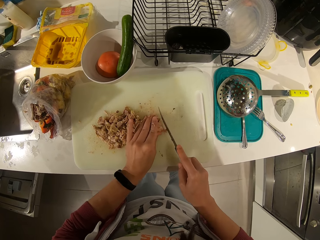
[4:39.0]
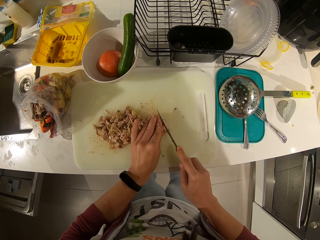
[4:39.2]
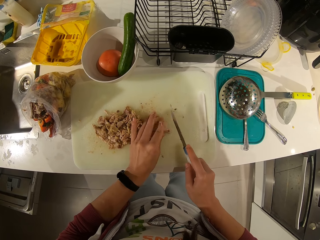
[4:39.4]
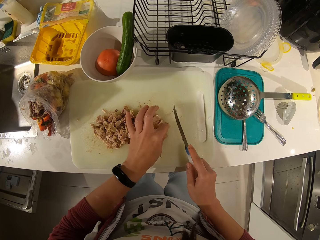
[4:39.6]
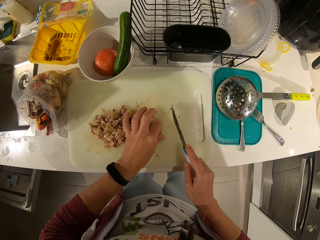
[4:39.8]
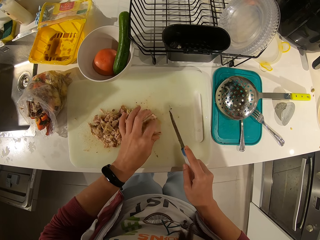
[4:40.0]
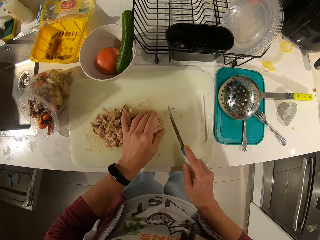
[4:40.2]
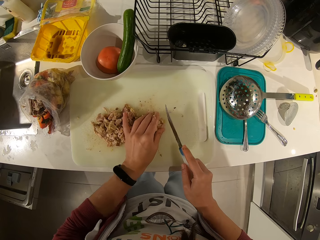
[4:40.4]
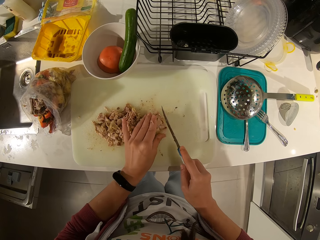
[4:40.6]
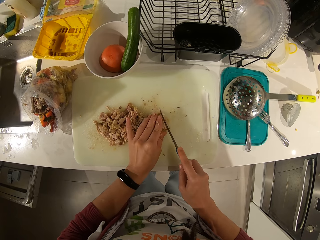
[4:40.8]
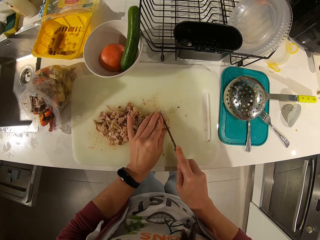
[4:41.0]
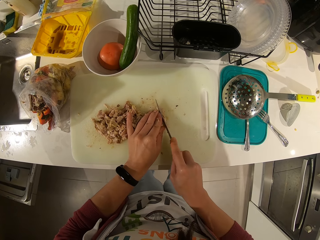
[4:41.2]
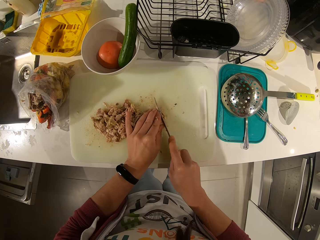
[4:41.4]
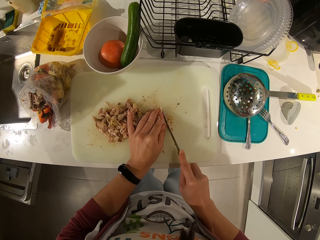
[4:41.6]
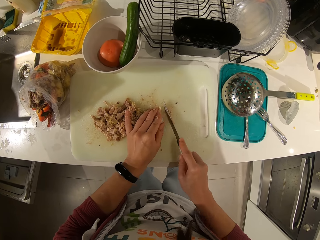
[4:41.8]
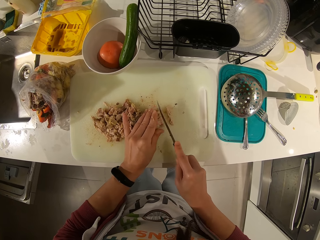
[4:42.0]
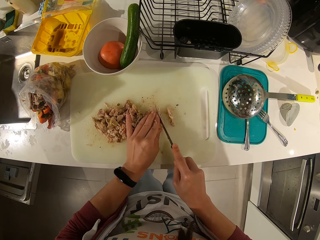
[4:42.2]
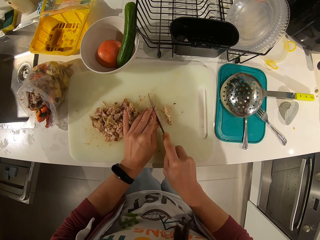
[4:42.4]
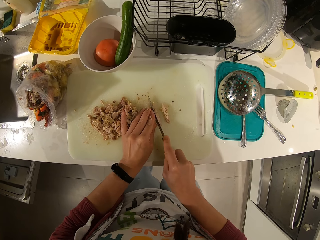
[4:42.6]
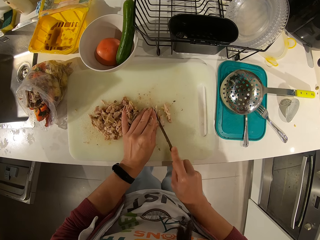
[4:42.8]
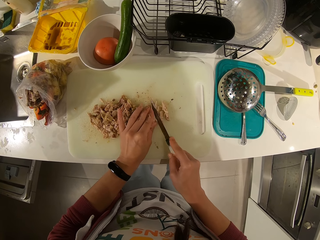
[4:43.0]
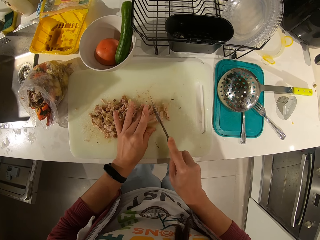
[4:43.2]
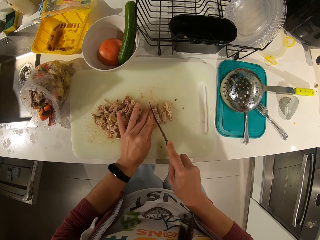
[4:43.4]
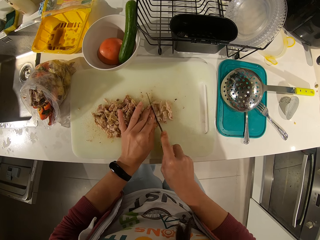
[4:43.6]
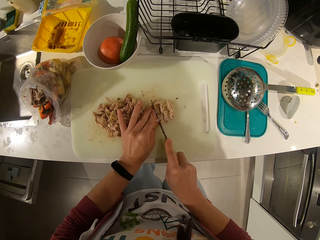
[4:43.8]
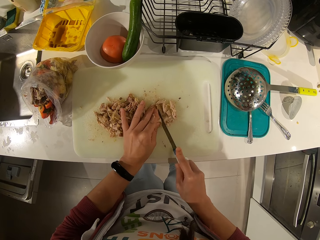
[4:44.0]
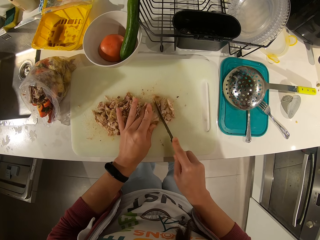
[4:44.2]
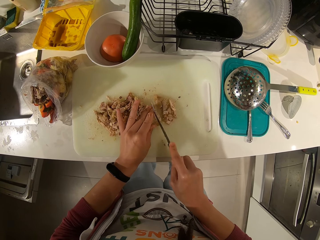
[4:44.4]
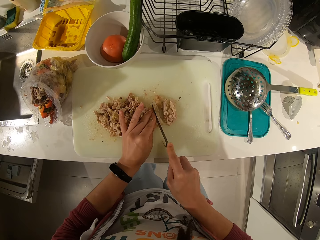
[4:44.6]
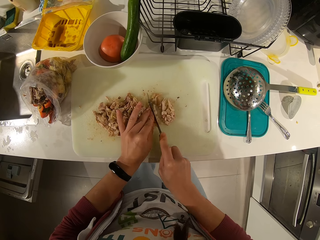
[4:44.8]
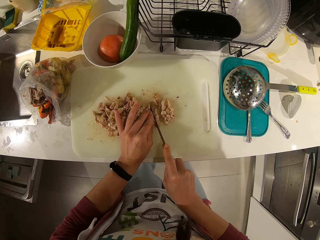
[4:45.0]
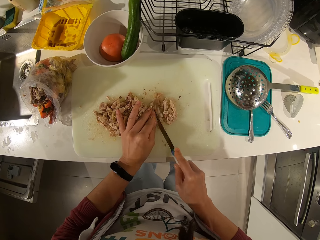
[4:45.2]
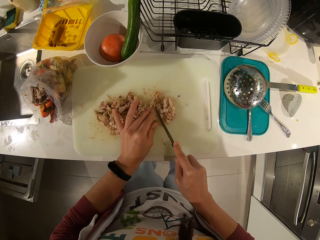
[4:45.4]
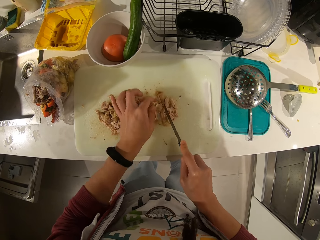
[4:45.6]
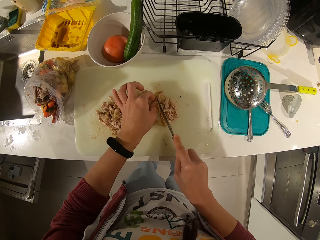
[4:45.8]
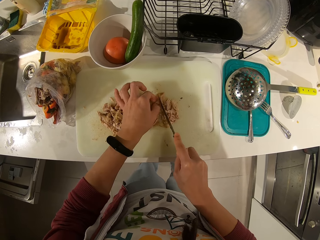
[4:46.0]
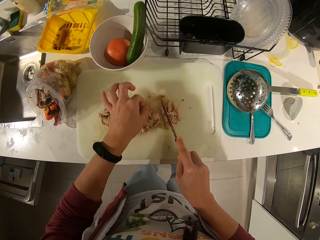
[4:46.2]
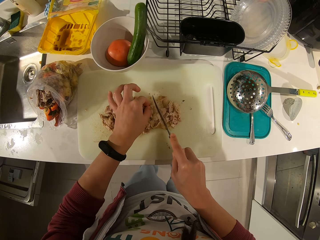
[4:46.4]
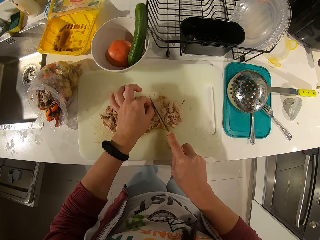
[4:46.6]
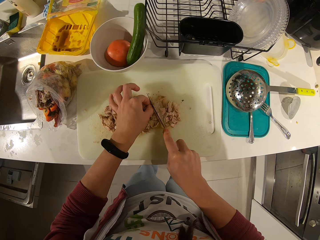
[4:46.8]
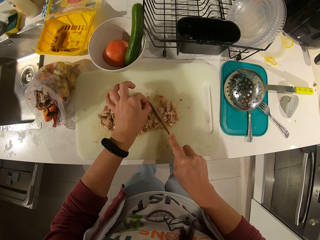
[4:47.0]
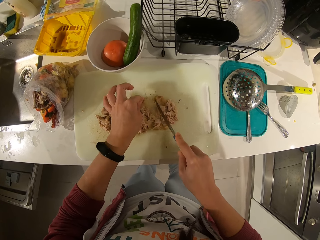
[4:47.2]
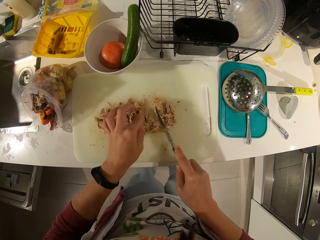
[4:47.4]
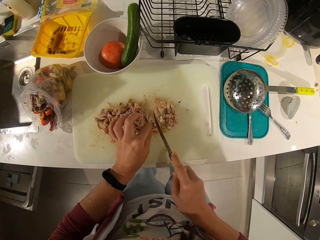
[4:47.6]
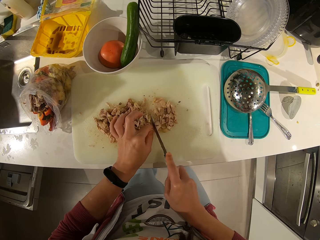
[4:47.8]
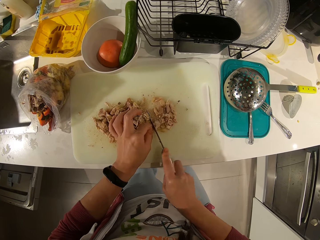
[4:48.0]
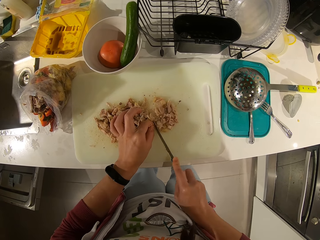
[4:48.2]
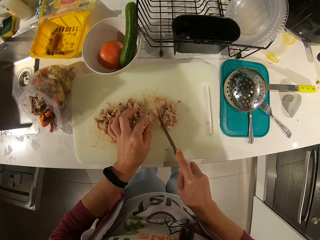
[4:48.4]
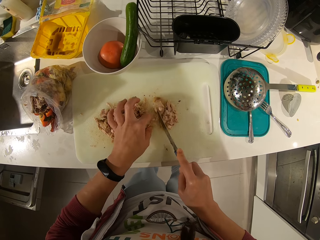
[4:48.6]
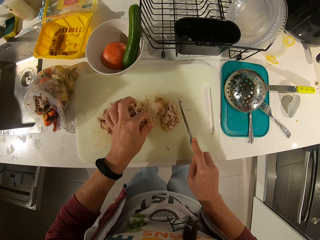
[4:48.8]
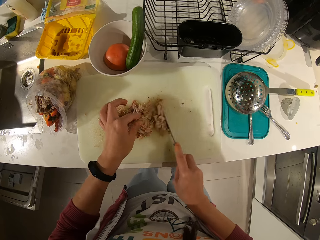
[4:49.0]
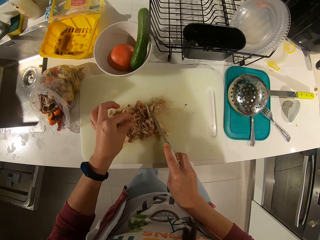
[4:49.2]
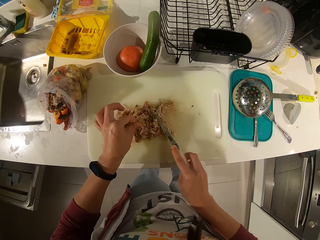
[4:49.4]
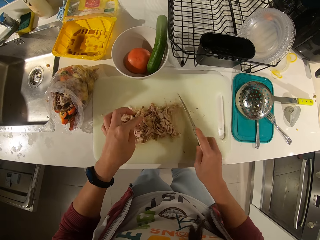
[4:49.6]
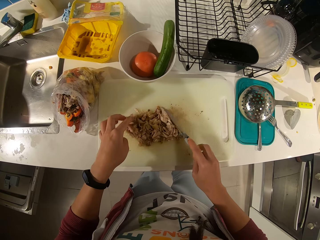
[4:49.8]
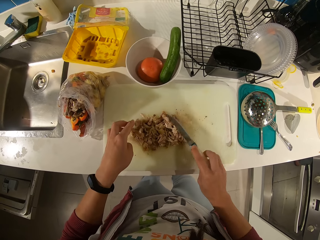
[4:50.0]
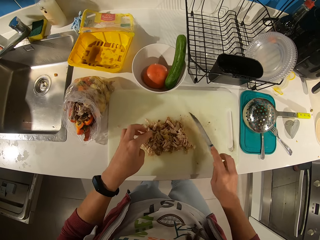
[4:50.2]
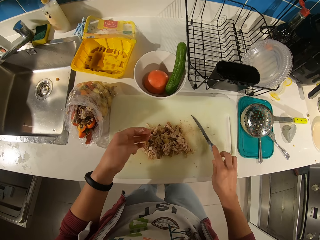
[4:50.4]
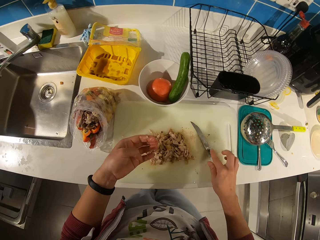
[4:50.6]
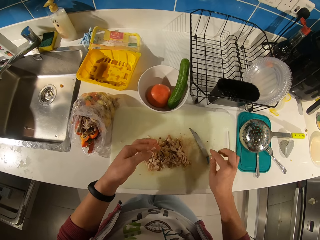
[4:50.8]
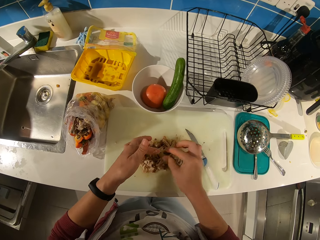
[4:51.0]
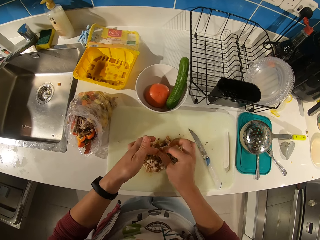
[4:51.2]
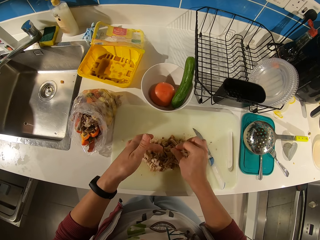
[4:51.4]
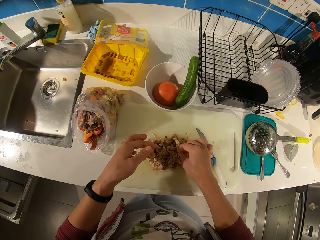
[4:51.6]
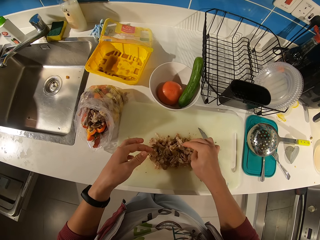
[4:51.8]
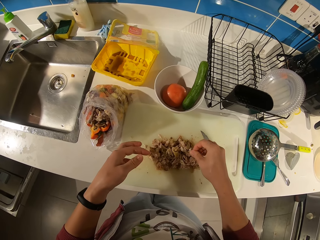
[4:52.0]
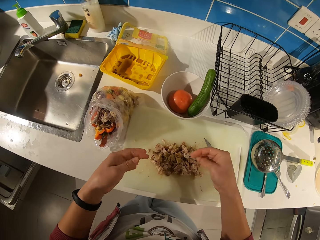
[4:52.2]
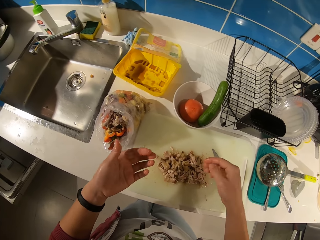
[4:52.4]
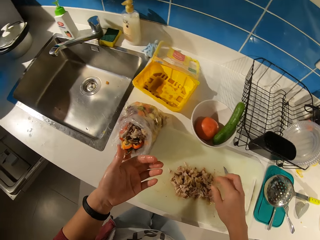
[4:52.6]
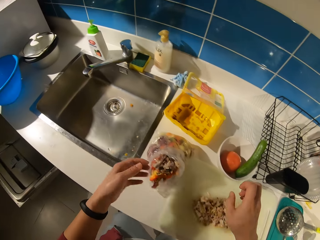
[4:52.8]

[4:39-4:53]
The camera wearer cuts the meat pieces on the chopping board using the knife. She sweeps the sliced meat with the knife. She places the knife down on the board. She wipes meat off the left hand. She touches her left hand with her right hand.

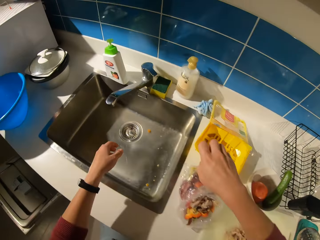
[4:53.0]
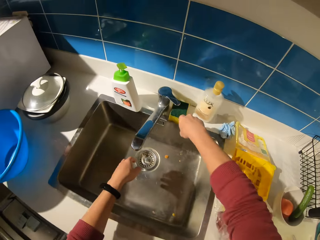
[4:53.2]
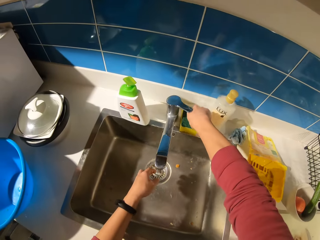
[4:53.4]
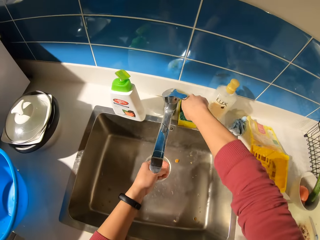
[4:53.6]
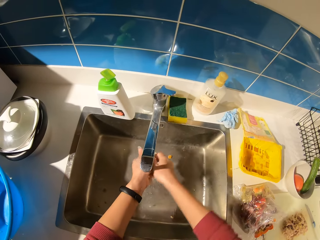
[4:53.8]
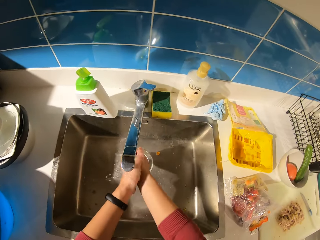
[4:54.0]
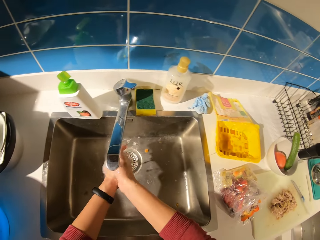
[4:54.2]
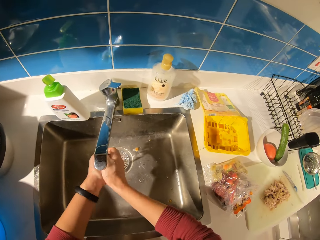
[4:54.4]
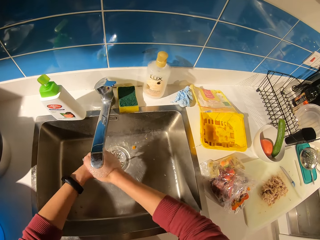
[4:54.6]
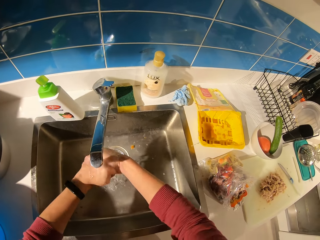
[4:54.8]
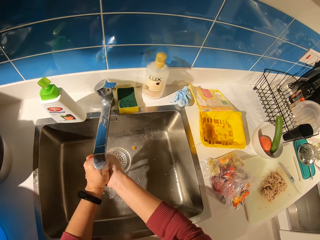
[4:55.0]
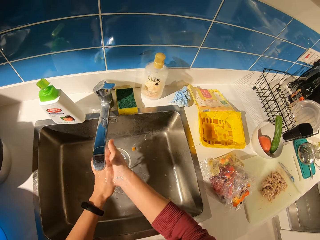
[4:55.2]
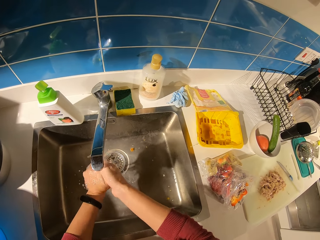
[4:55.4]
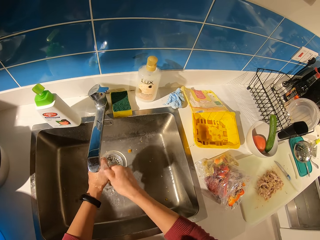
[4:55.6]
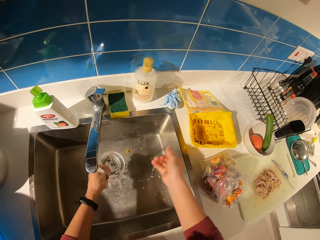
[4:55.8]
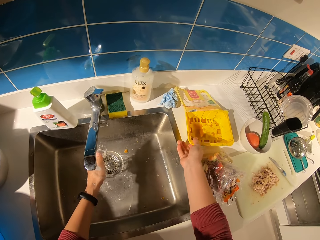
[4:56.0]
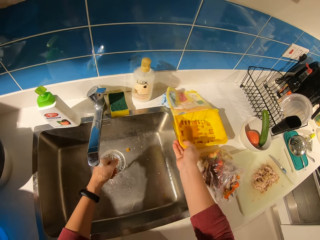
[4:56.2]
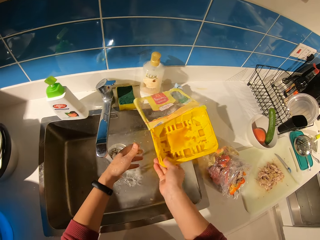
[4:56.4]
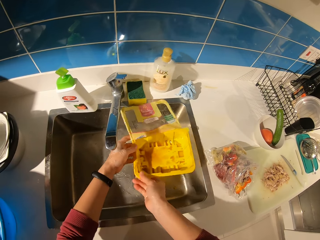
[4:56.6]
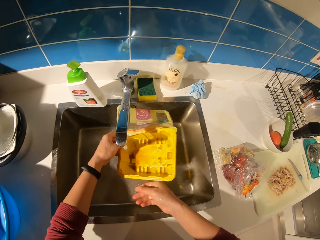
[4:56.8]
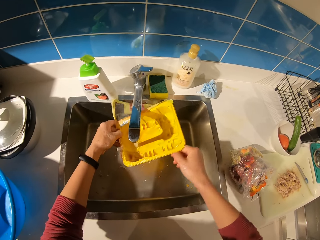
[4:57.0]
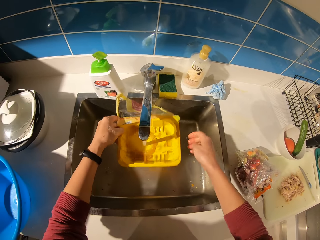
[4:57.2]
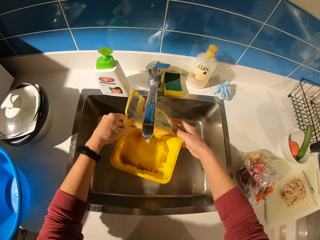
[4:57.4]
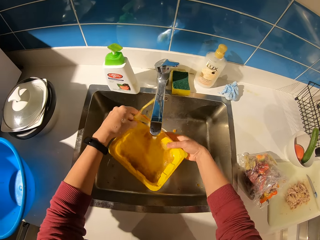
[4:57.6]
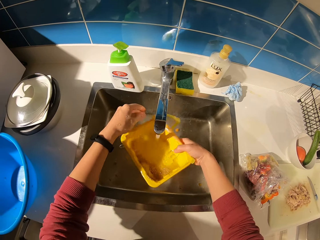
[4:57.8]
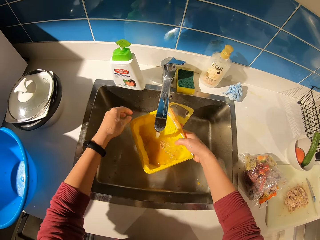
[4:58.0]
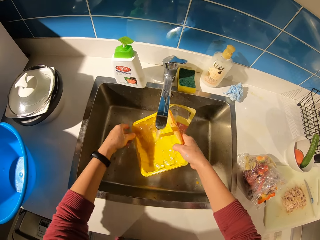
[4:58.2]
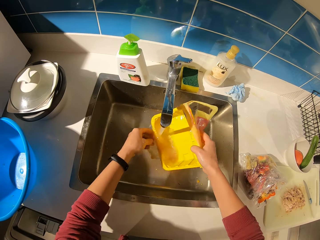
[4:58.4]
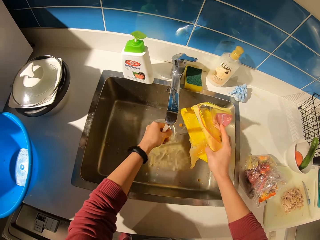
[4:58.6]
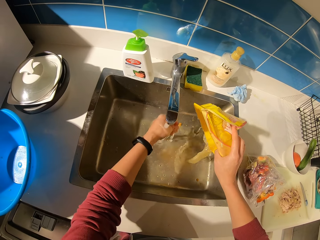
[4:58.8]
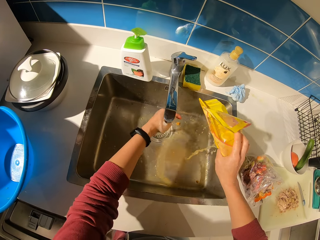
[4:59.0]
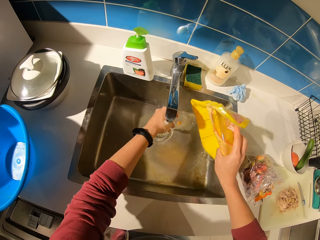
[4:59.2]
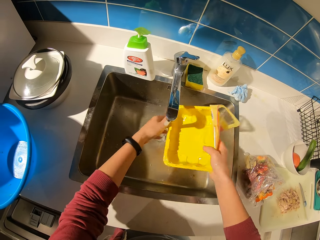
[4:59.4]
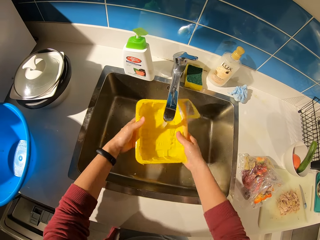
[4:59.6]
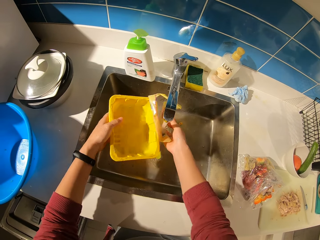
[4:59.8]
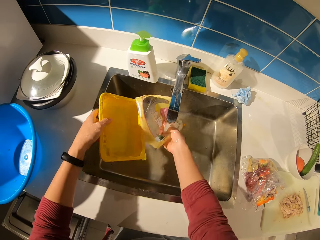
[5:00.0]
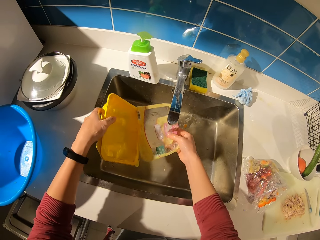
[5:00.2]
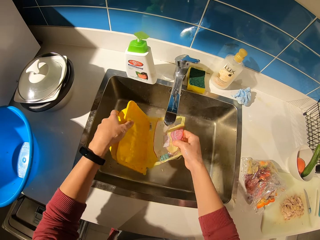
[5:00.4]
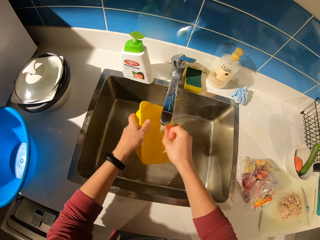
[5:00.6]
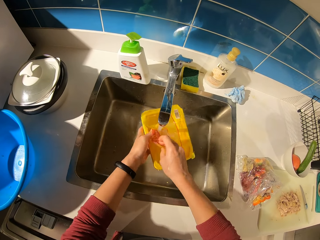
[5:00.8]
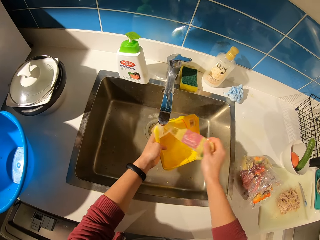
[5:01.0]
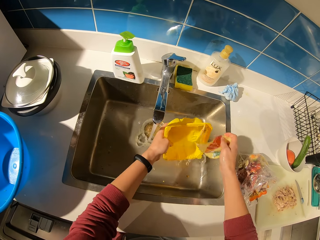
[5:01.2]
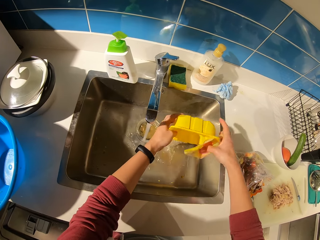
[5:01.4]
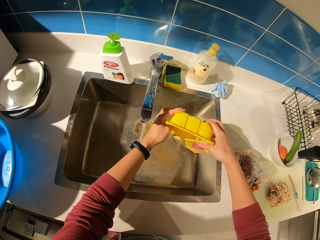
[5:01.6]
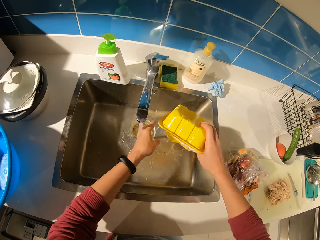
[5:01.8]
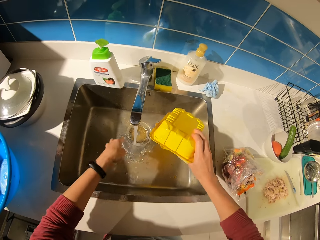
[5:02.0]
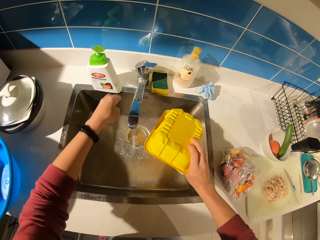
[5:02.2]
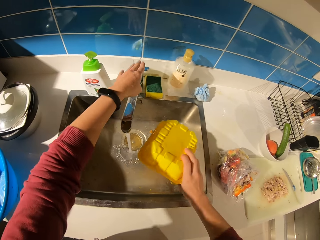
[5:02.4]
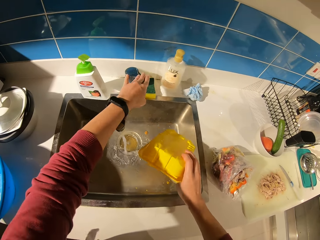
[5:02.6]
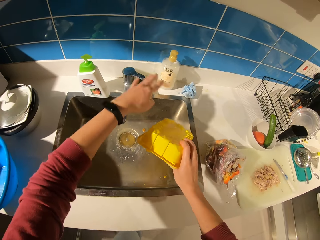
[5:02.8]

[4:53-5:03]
The camera wearer stretches to the sink. She opens a tap. She washes hands on the sink. She picks up a yellow plate on the countertop. She washes the yellow plate on the sink.
